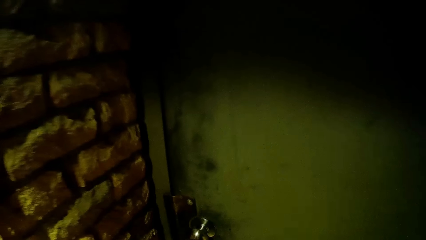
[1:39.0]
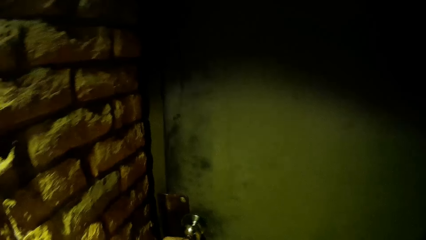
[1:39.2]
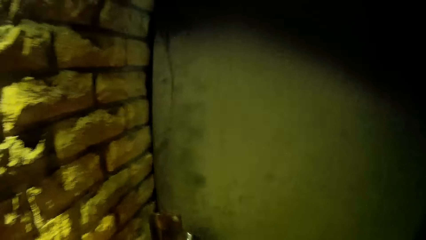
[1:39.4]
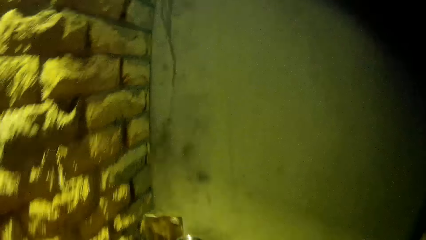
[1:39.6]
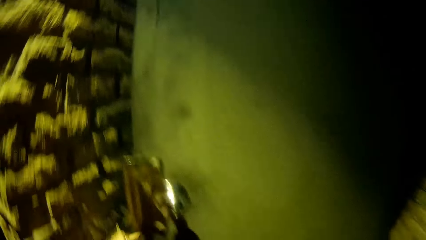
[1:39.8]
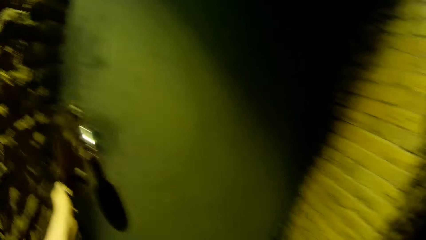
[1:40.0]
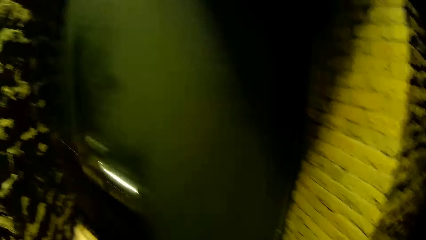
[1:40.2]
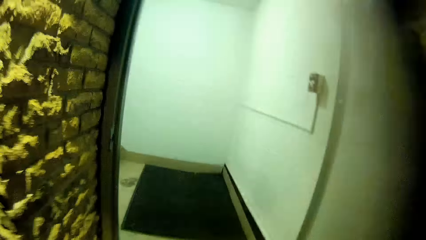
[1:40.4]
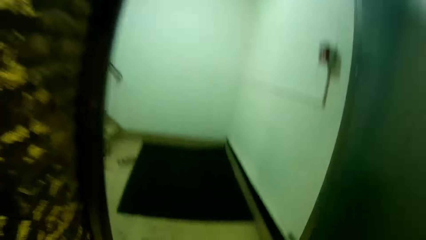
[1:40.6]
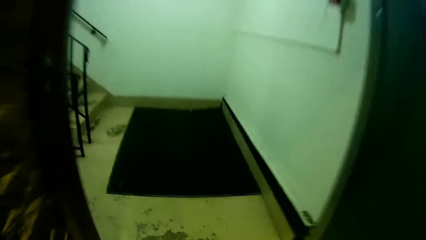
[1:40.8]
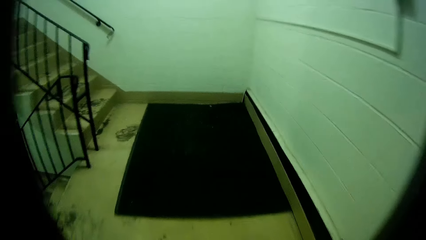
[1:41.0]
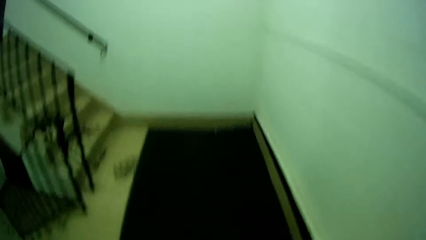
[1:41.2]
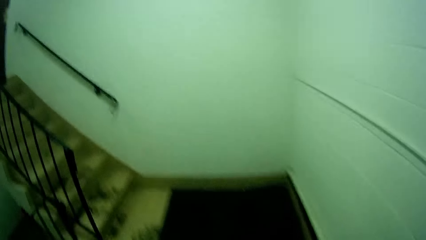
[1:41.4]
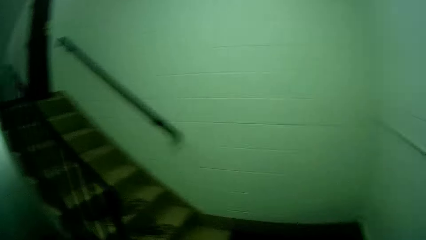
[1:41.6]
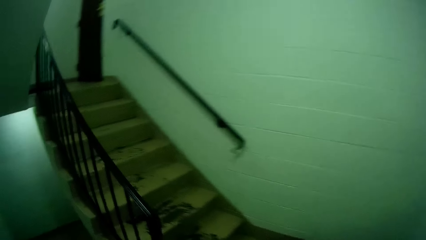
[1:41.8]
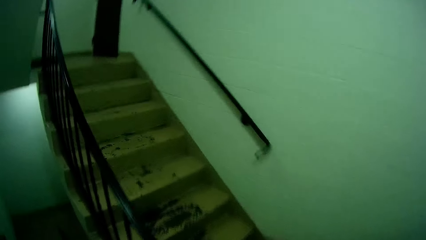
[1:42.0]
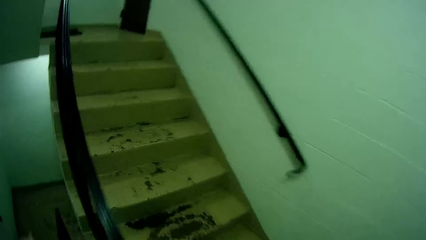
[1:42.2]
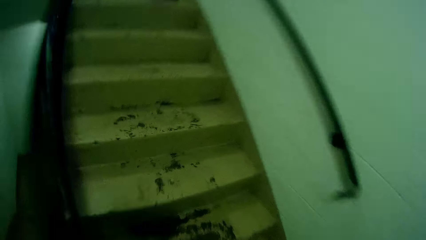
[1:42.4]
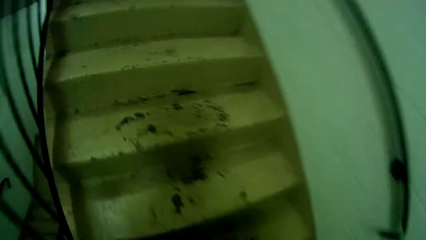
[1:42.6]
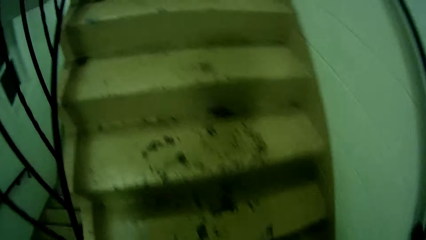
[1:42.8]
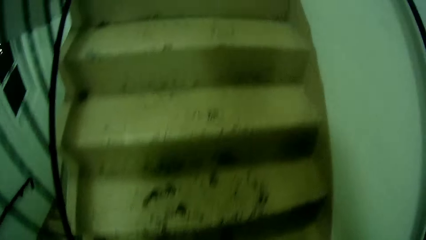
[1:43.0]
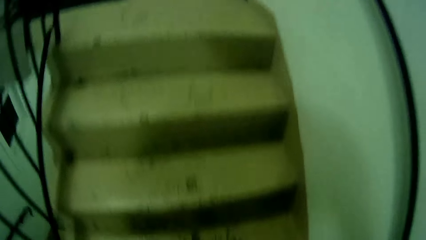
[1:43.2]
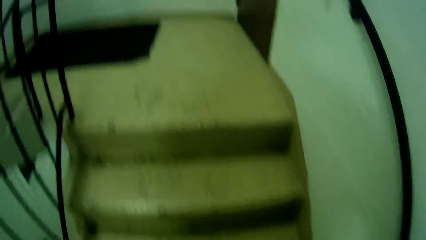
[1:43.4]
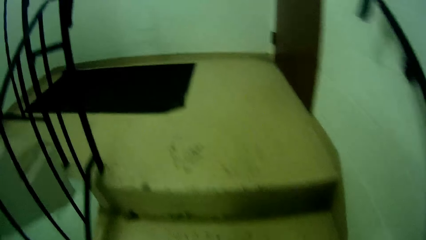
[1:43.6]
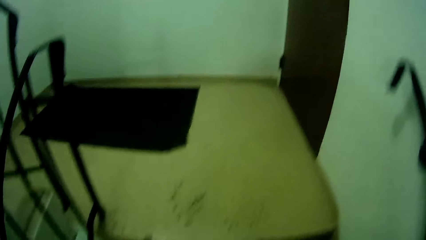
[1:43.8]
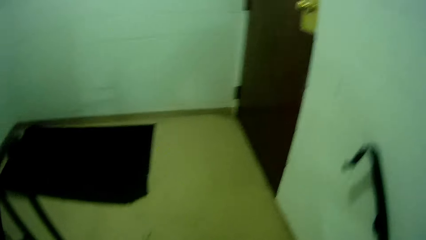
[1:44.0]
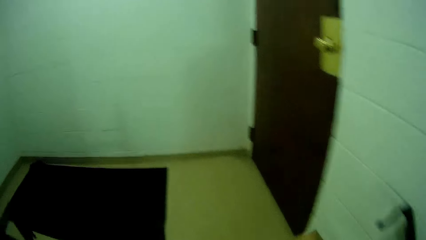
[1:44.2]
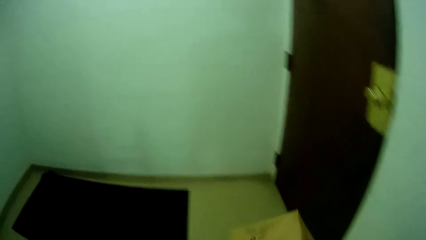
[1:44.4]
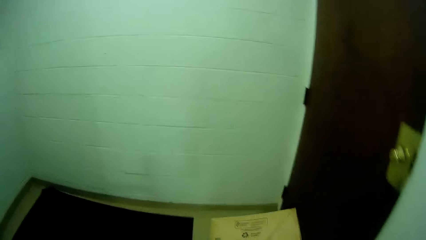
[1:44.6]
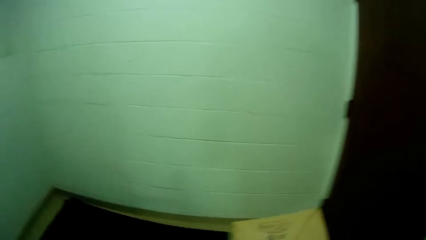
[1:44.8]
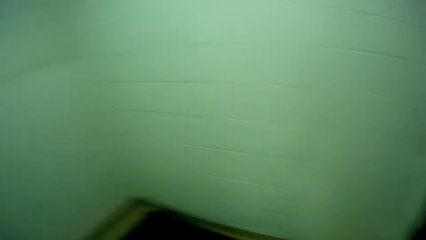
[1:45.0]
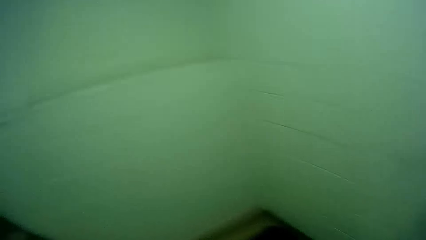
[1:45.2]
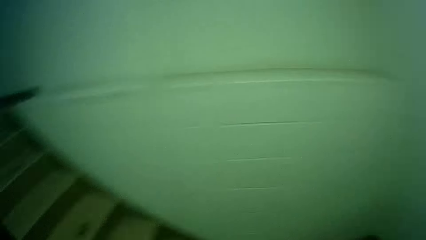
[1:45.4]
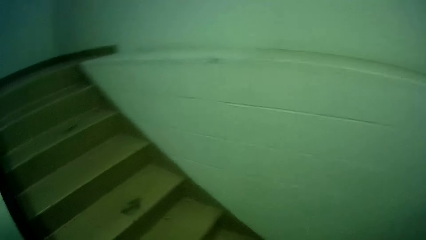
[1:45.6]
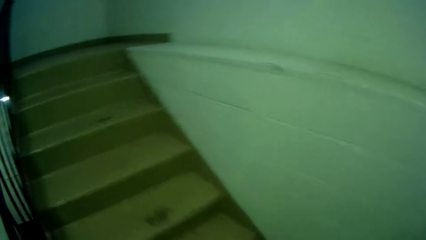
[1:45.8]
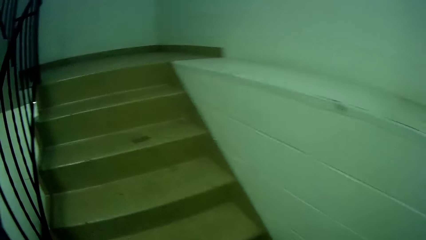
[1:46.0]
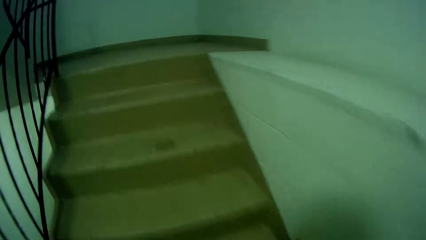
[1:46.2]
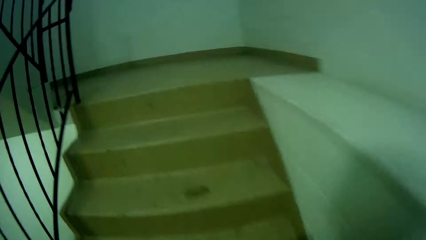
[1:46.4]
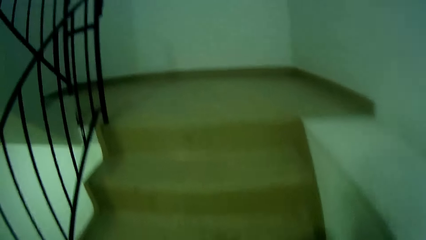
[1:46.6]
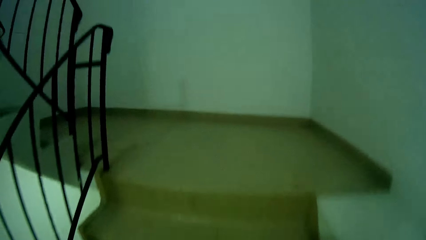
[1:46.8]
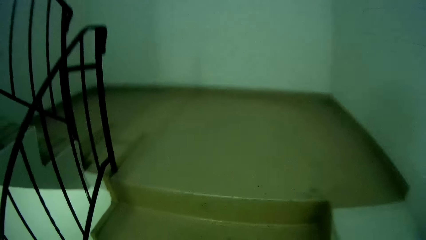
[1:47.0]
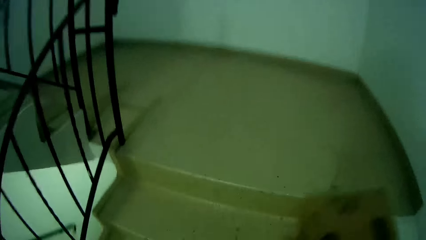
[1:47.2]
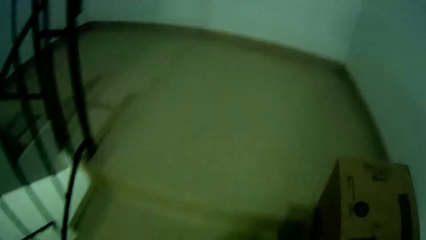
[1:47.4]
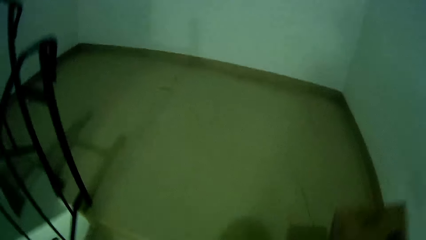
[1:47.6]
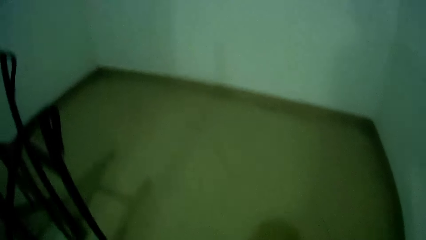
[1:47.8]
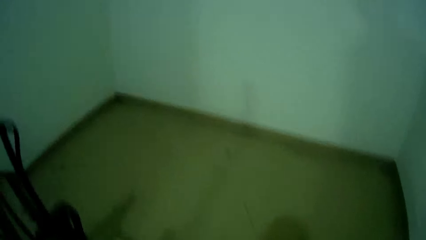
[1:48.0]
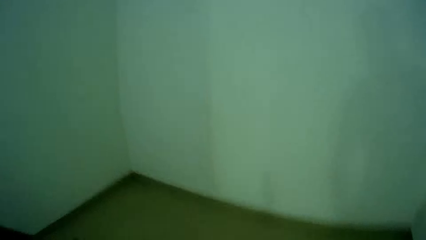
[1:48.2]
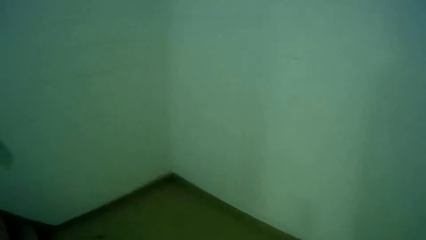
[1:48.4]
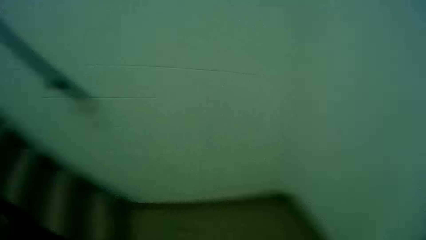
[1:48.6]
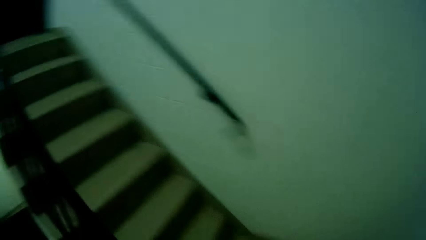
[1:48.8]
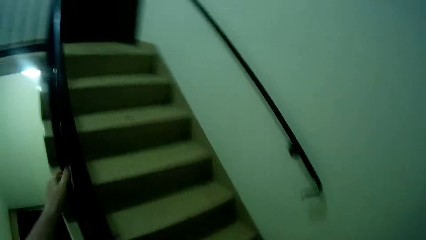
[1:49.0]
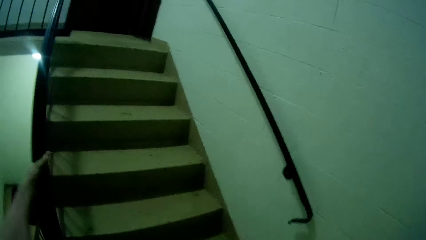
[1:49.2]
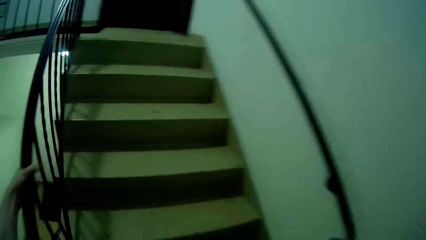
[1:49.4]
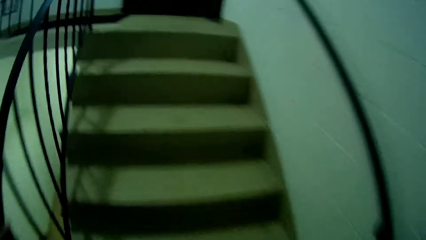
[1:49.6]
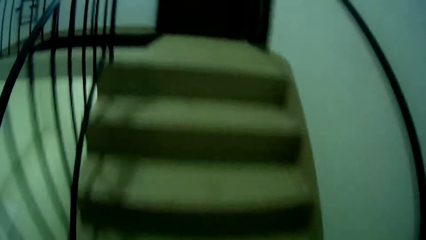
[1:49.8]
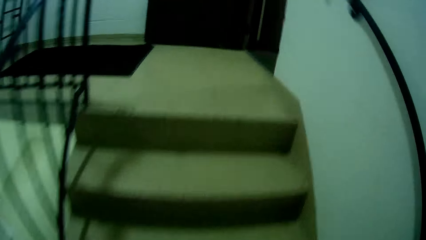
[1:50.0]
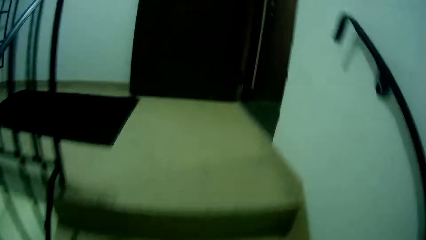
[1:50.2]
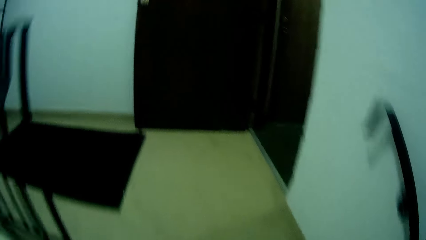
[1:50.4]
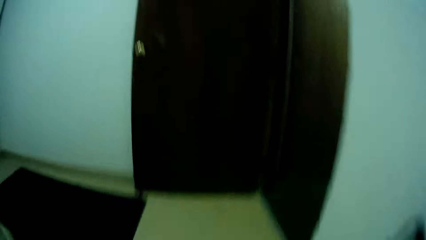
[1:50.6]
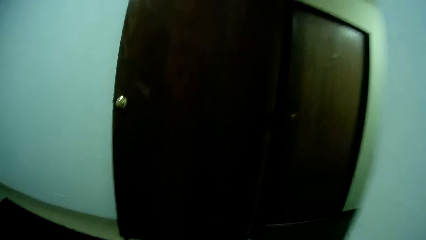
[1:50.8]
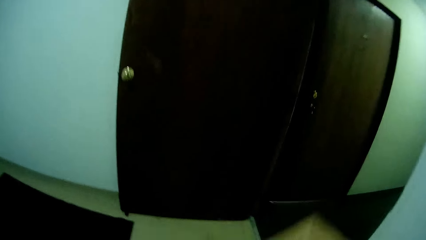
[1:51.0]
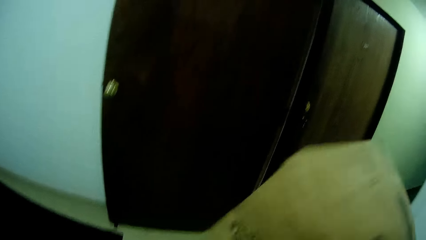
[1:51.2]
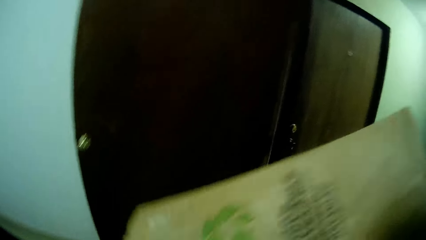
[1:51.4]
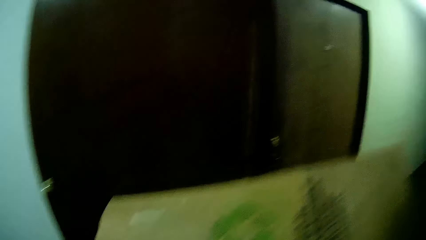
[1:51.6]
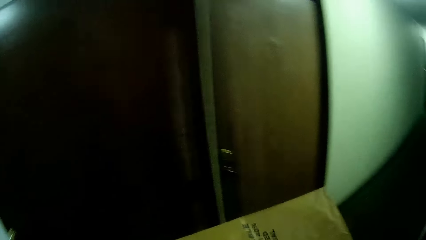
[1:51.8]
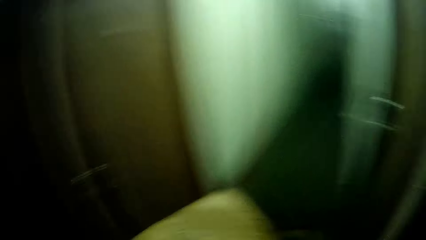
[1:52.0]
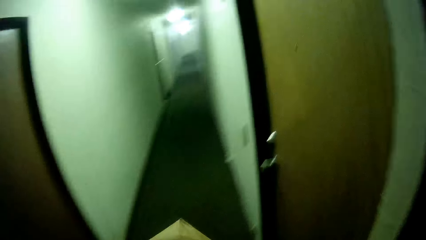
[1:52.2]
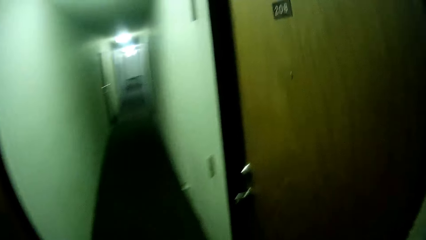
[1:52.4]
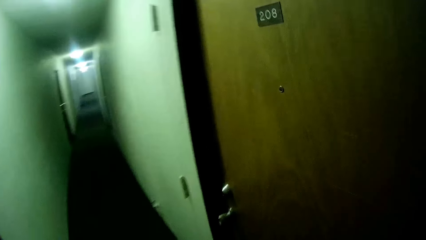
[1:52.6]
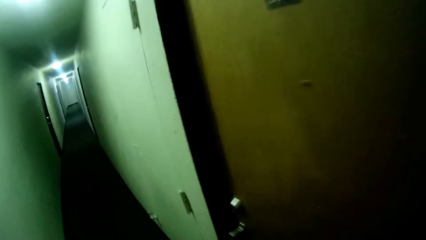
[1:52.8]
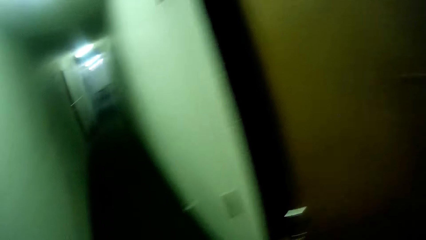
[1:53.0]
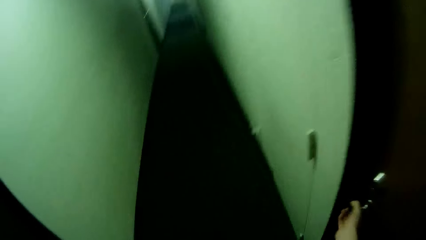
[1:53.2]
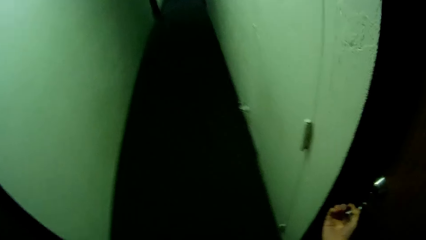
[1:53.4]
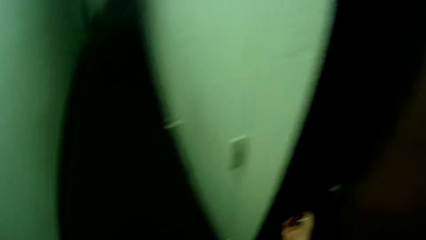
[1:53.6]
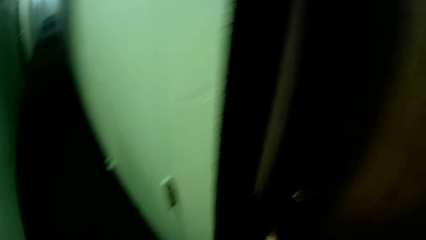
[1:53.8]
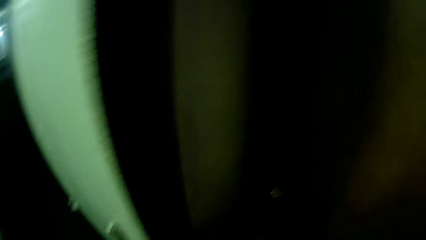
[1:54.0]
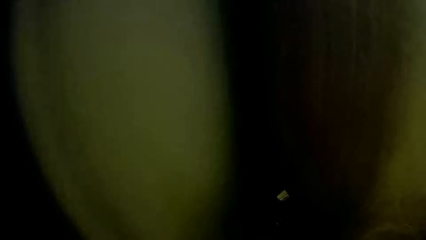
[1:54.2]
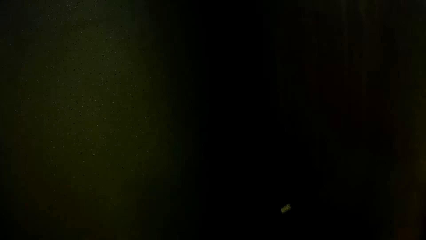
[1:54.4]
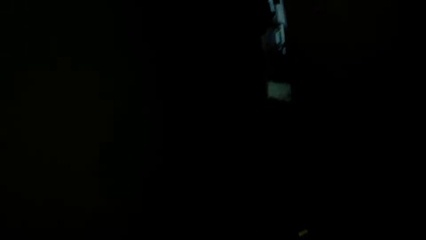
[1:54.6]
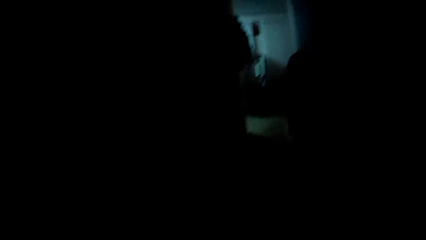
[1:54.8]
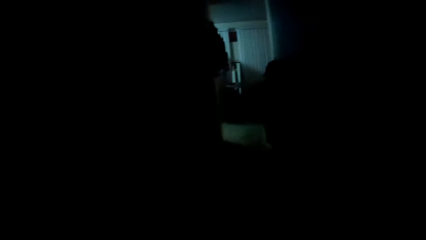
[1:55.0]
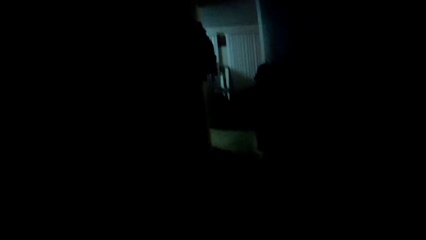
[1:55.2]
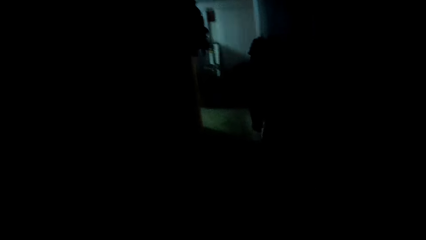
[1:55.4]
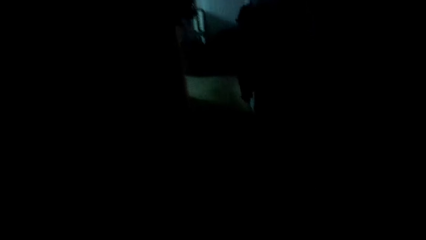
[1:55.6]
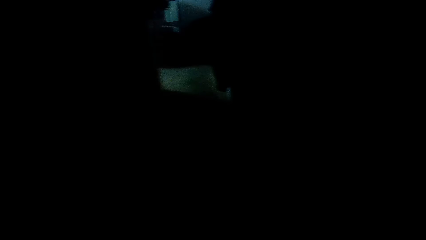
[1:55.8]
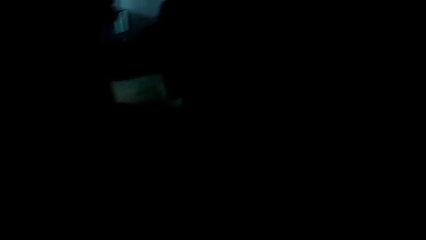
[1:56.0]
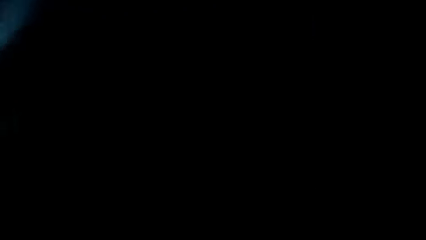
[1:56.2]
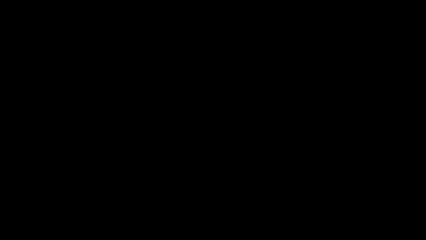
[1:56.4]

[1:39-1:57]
The camera wearer opens a door with a hand. They walk around a corridor and climb up the flight of stairs. They walk a bit. They open the door with a hand and walk into the apartment.
